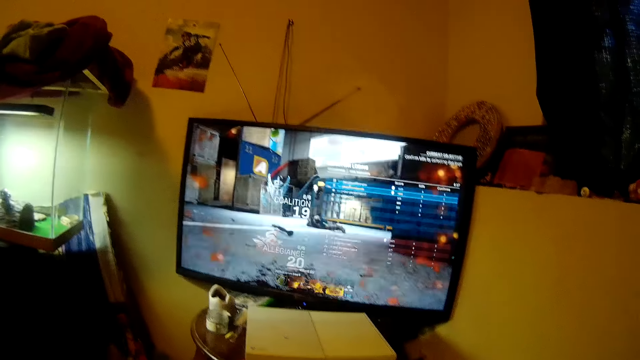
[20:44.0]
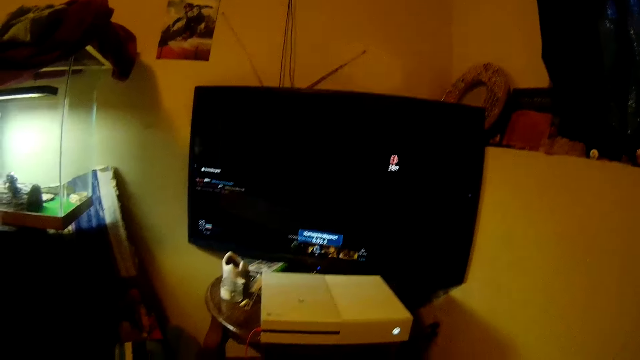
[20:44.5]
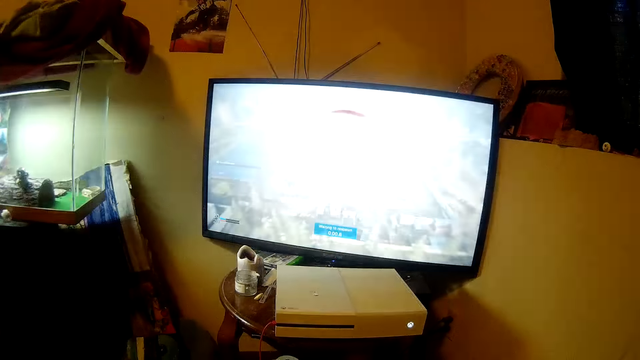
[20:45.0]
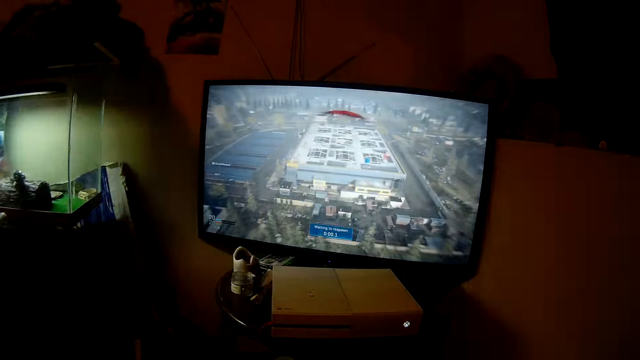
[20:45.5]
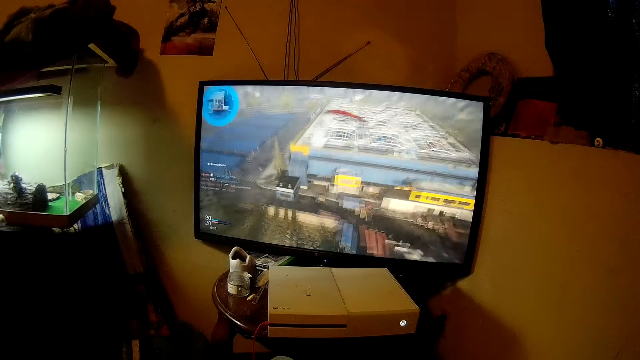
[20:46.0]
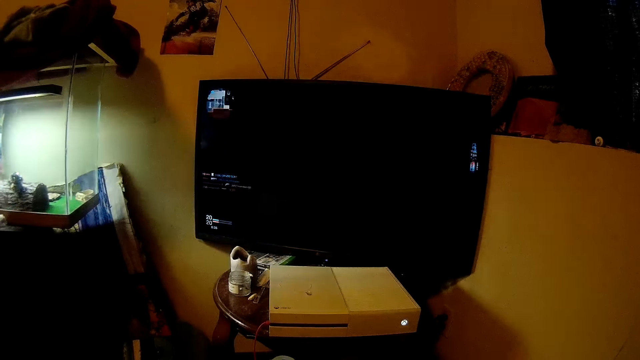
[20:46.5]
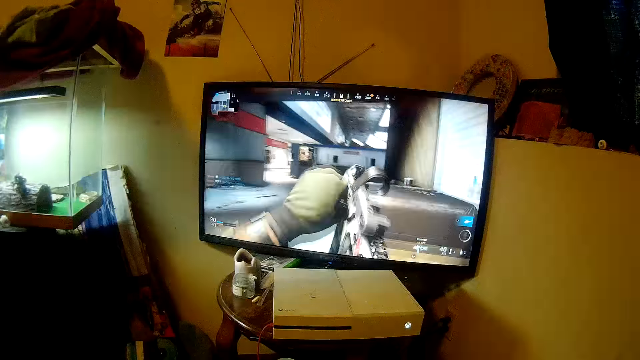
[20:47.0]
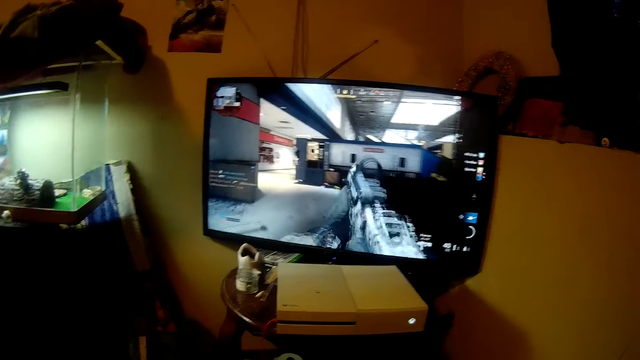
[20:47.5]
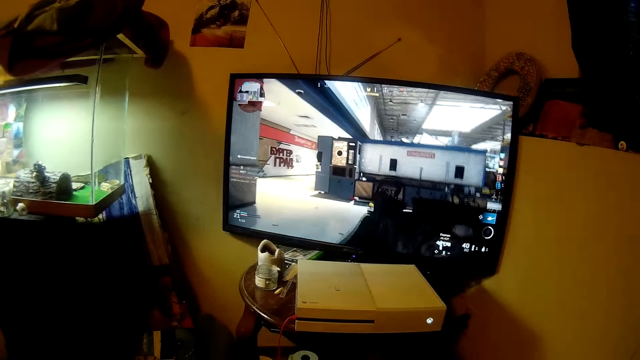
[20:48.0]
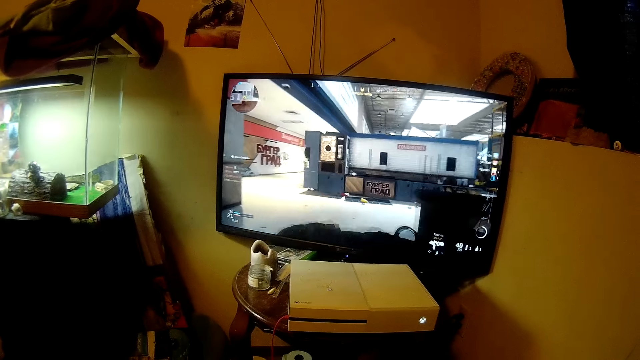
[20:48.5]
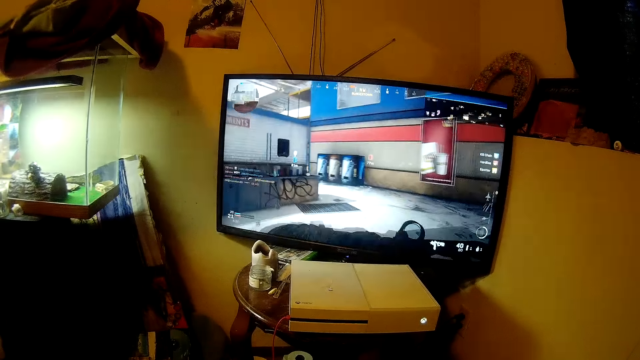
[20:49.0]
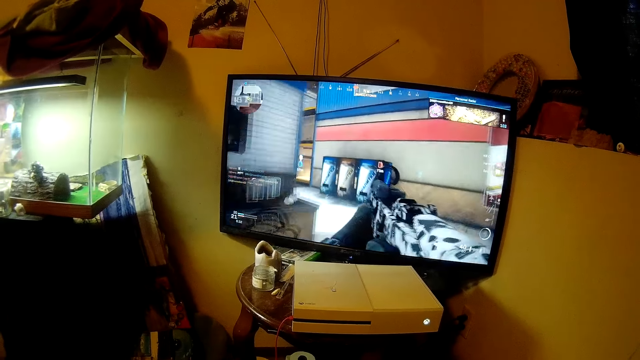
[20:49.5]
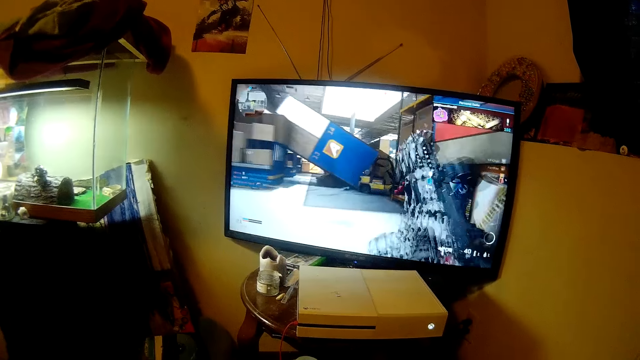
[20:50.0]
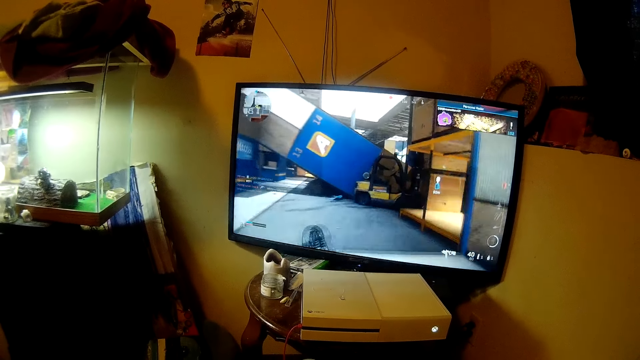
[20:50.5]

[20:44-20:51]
The camera wearer plays an action video game.

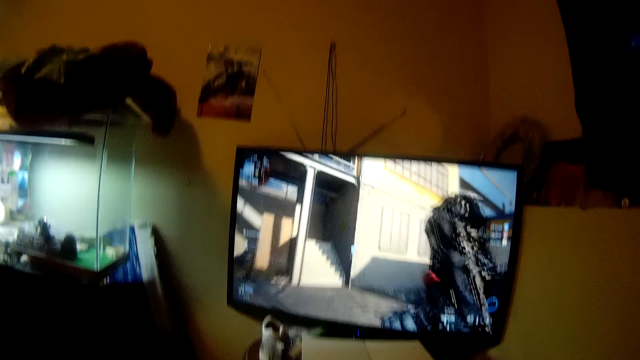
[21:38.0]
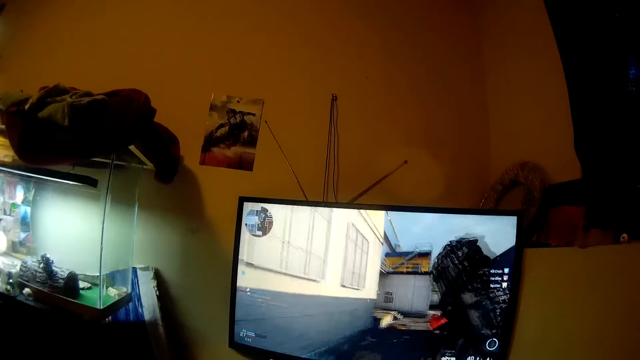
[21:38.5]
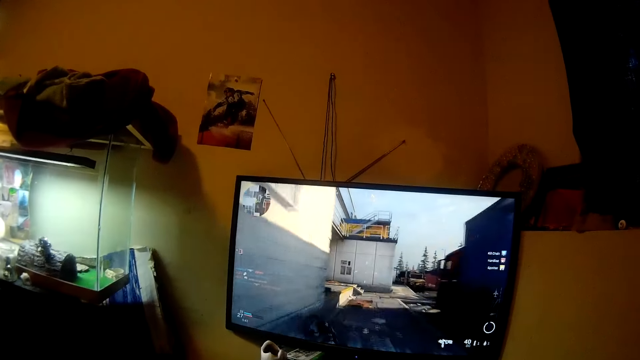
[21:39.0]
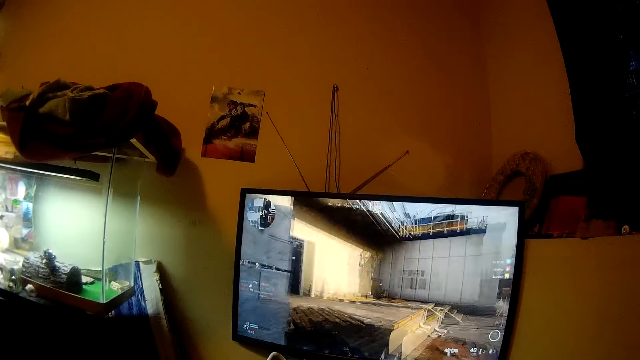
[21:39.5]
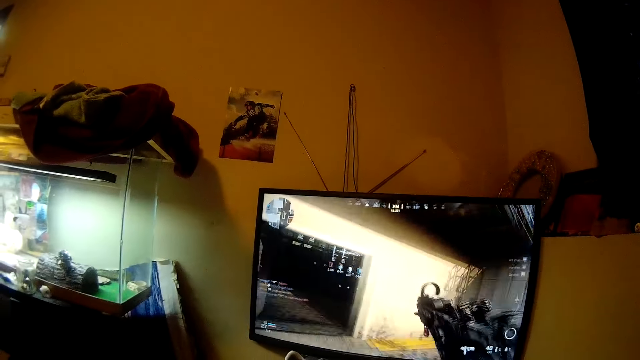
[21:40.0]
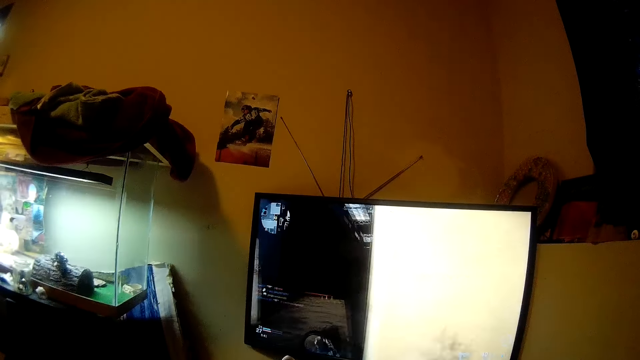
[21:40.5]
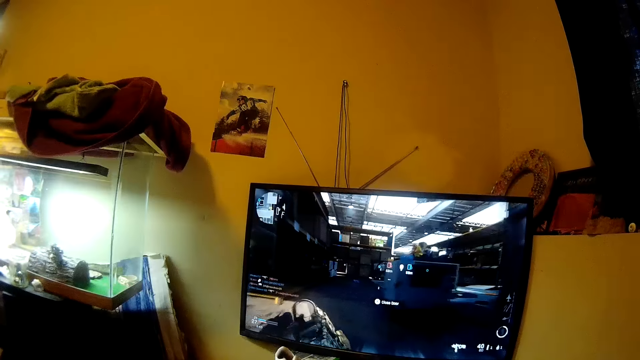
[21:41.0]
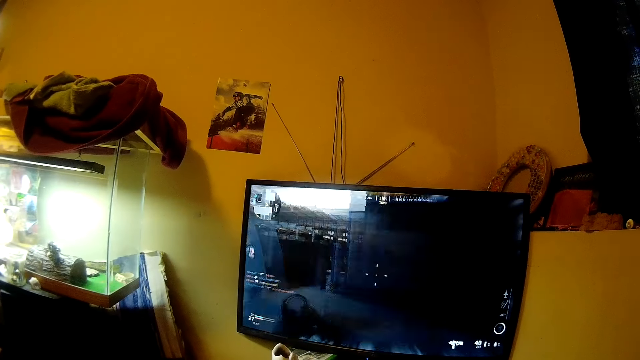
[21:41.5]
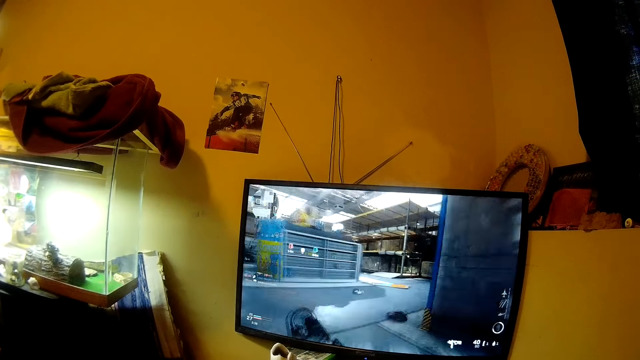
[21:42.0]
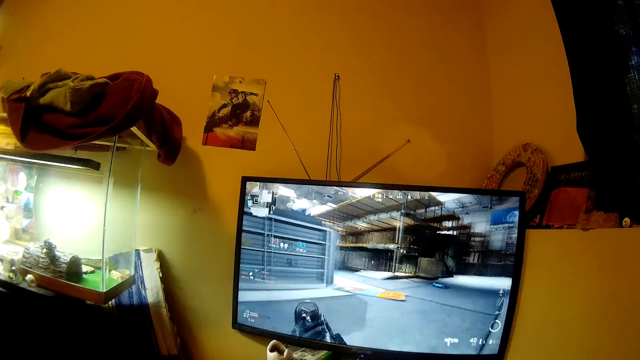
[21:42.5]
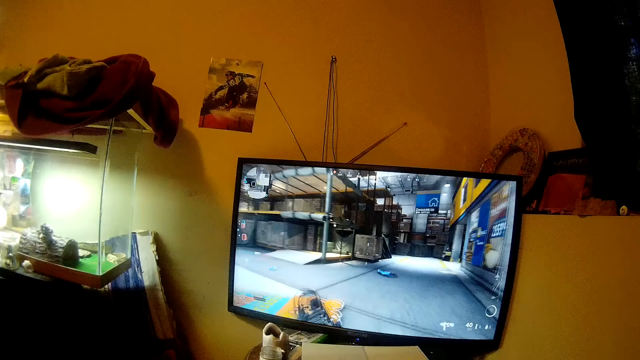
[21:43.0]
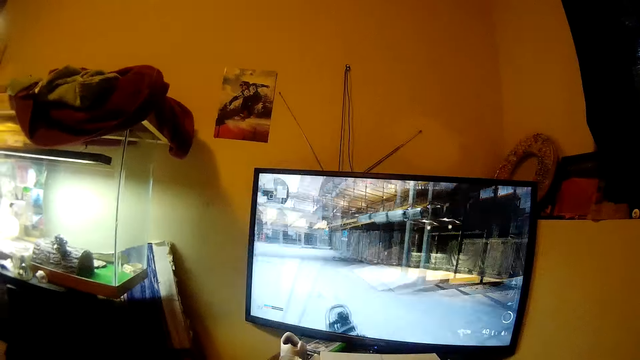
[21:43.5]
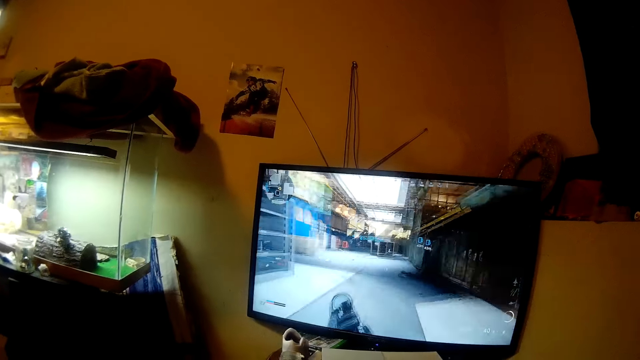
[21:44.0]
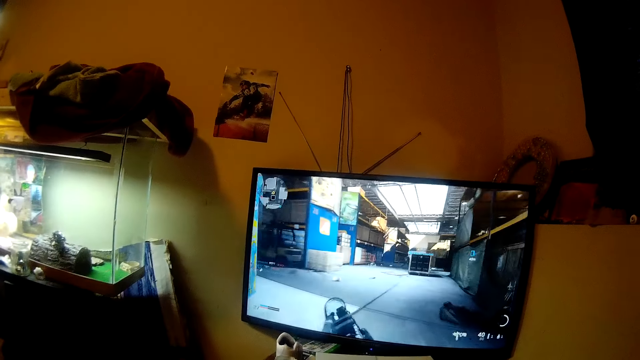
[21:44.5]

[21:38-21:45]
The camera wearer plays an action video game.

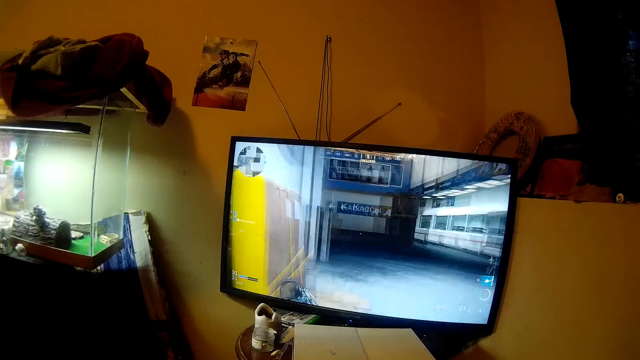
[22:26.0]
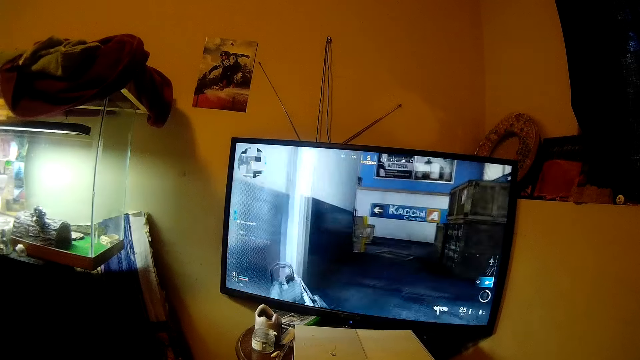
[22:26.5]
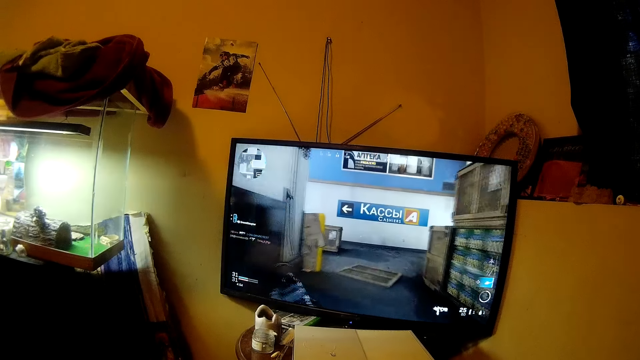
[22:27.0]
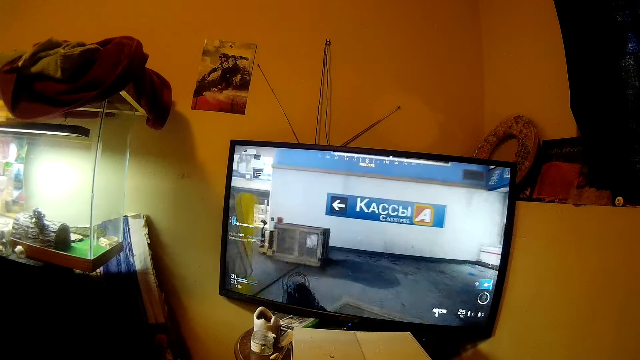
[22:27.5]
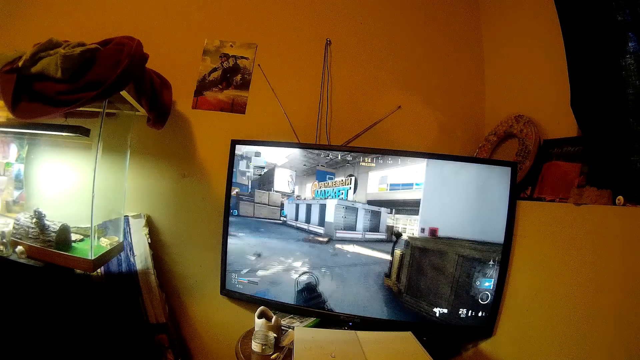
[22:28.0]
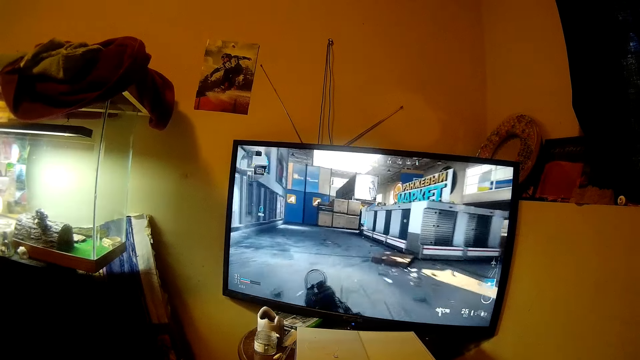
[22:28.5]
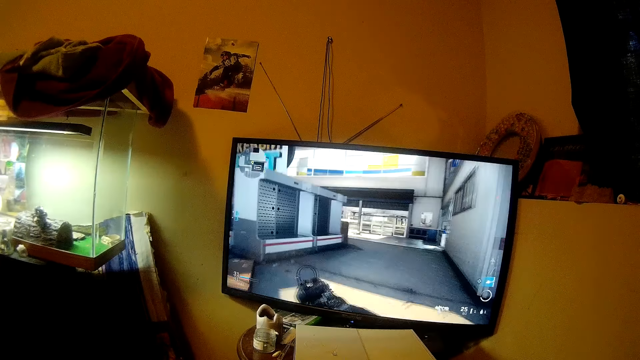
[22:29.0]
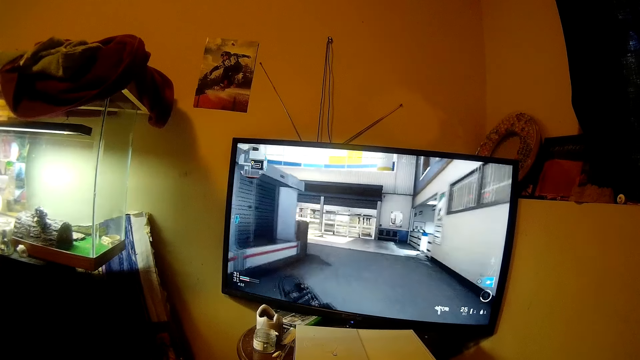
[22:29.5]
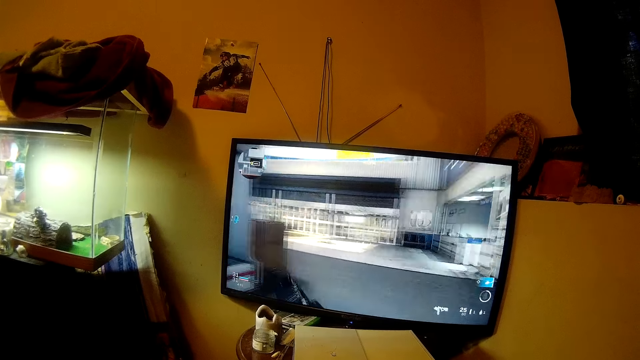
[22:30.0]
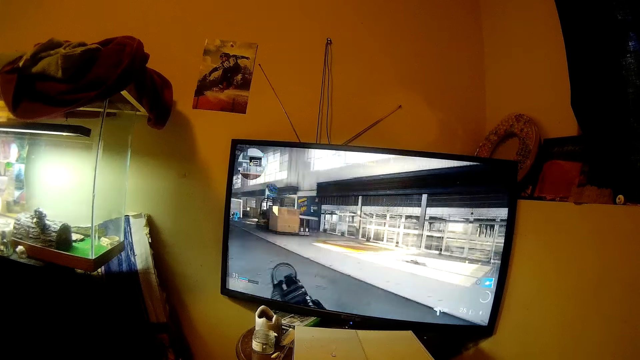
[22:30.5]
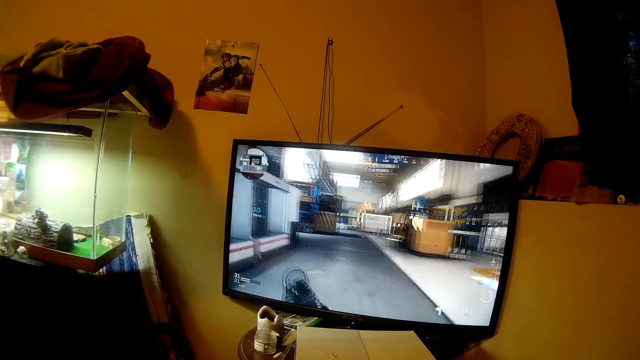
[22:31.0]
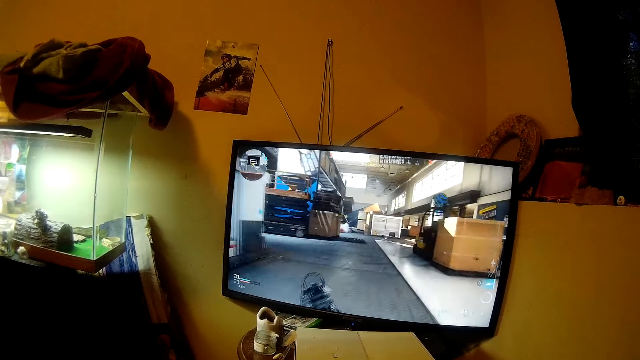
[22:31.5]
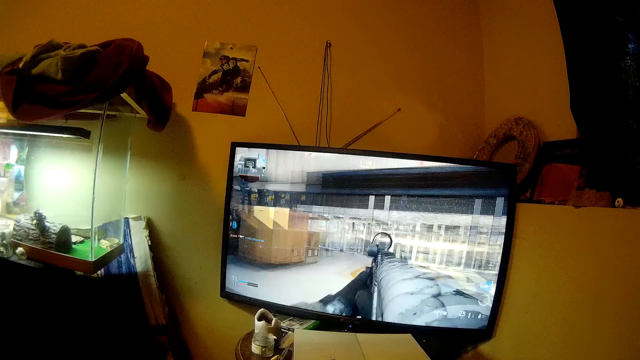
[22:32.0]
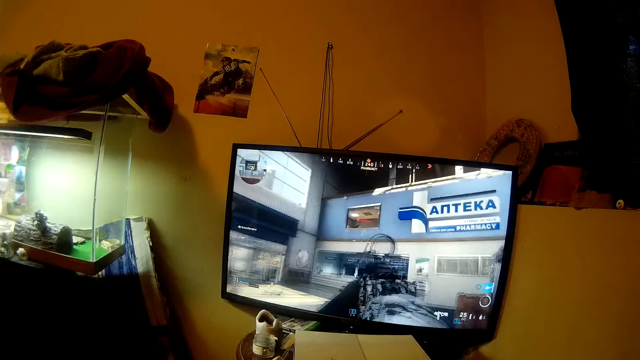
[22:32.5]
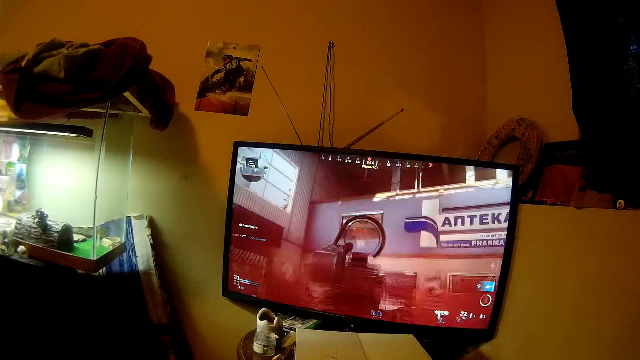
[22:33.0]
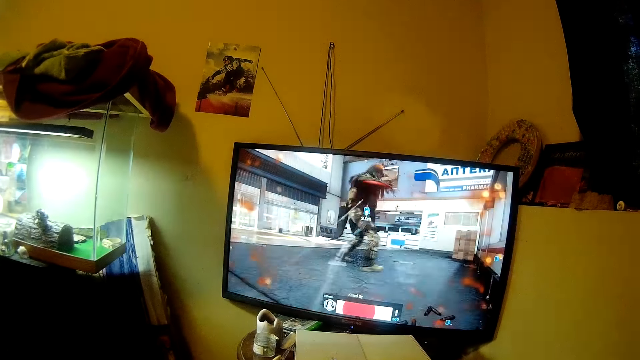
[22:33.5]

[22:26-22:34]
The camera wearer plays an action video game.
